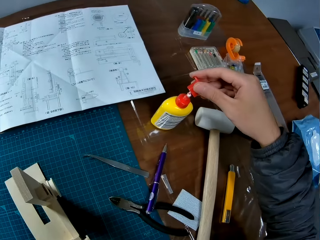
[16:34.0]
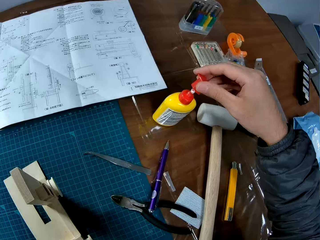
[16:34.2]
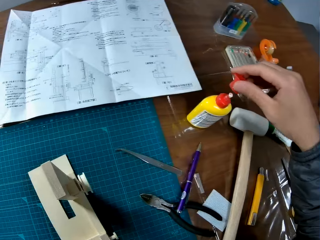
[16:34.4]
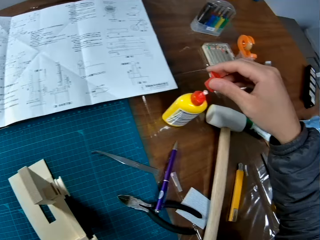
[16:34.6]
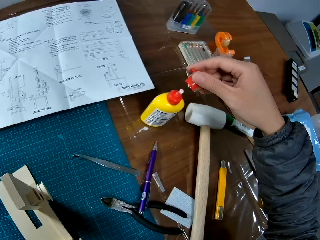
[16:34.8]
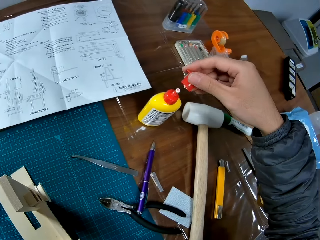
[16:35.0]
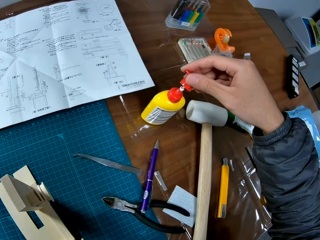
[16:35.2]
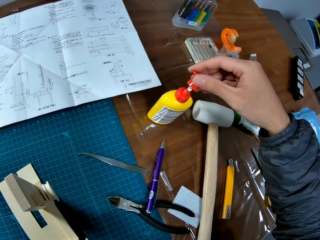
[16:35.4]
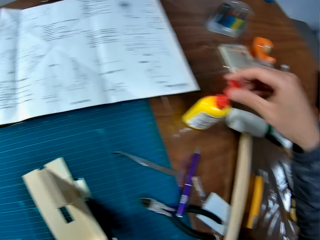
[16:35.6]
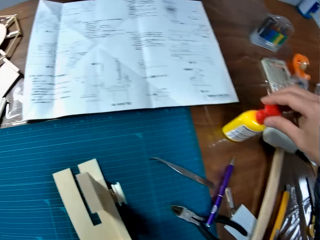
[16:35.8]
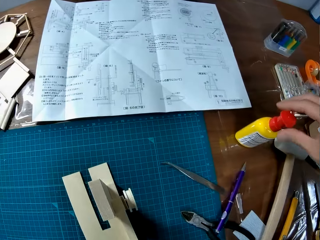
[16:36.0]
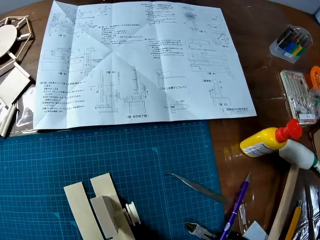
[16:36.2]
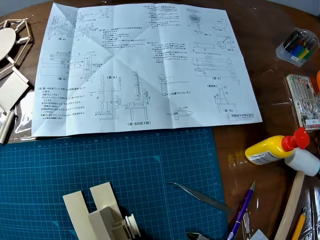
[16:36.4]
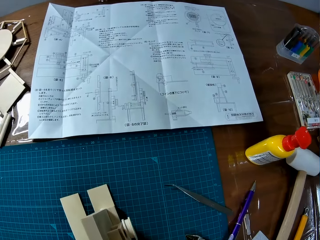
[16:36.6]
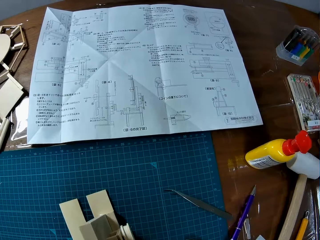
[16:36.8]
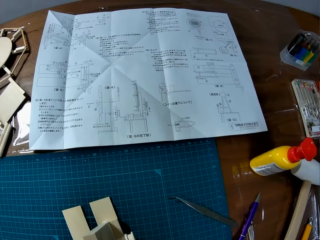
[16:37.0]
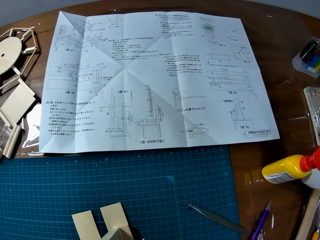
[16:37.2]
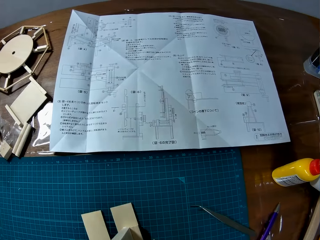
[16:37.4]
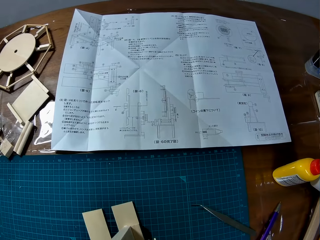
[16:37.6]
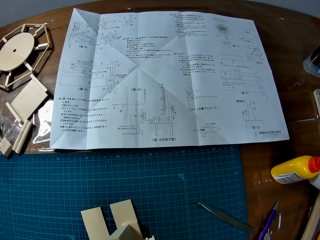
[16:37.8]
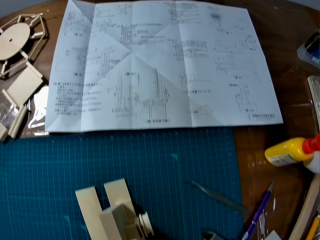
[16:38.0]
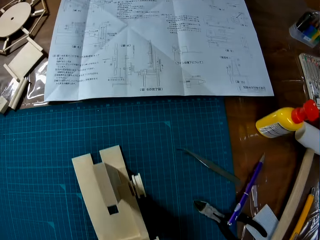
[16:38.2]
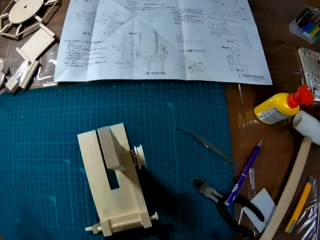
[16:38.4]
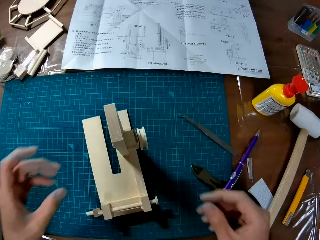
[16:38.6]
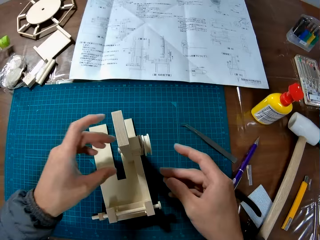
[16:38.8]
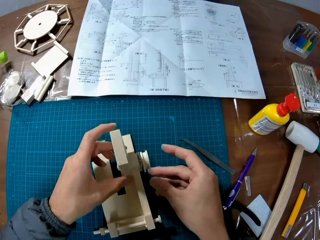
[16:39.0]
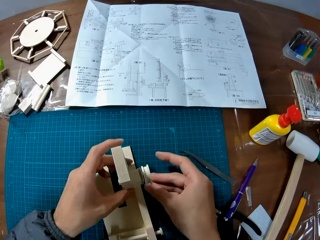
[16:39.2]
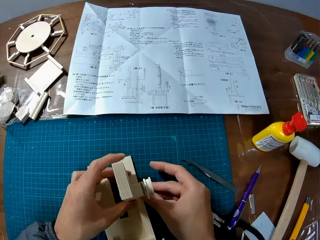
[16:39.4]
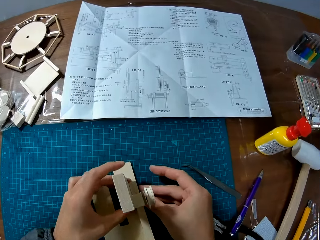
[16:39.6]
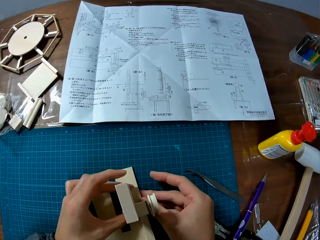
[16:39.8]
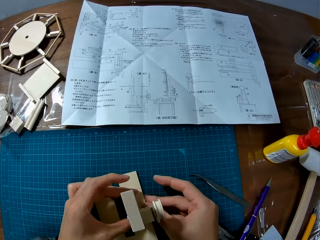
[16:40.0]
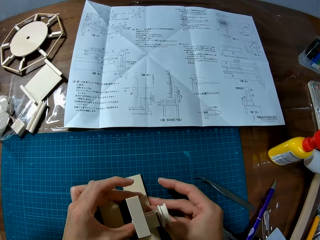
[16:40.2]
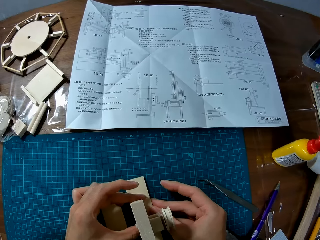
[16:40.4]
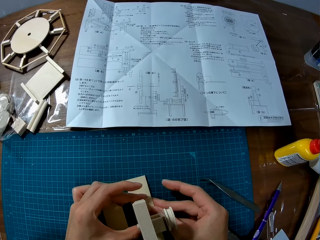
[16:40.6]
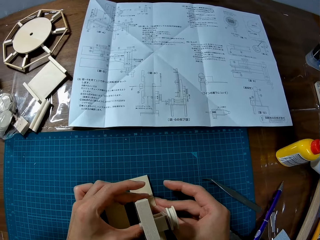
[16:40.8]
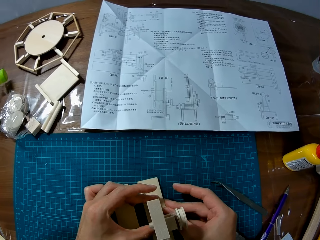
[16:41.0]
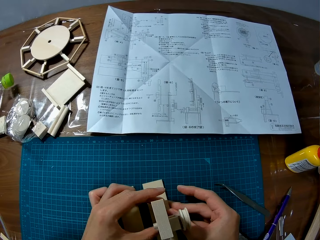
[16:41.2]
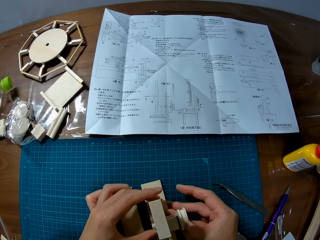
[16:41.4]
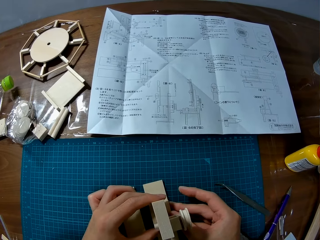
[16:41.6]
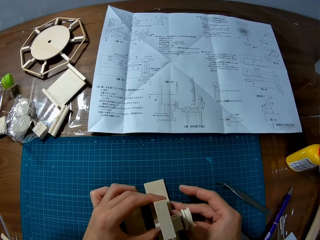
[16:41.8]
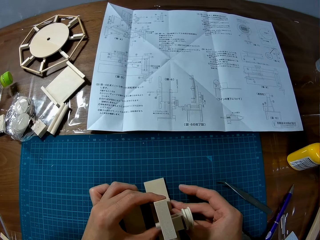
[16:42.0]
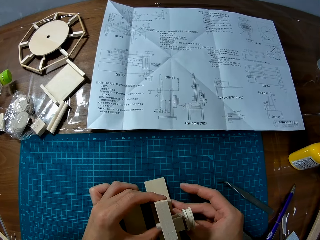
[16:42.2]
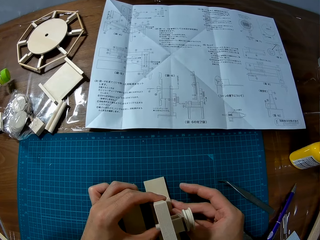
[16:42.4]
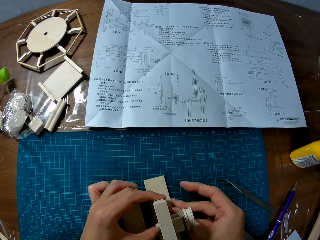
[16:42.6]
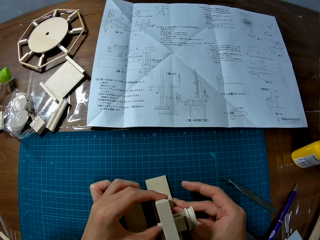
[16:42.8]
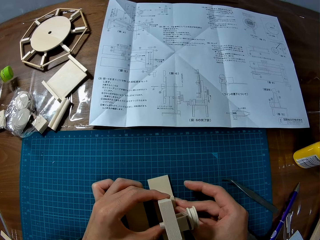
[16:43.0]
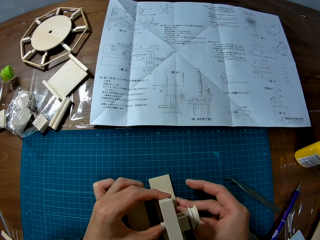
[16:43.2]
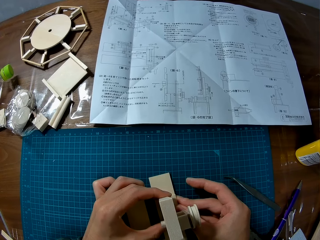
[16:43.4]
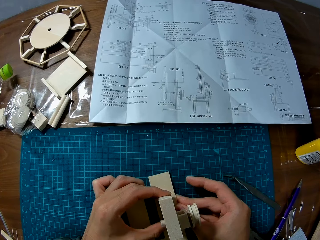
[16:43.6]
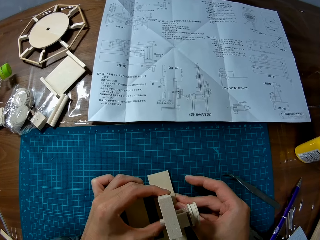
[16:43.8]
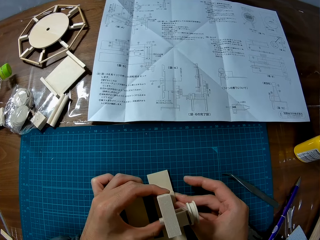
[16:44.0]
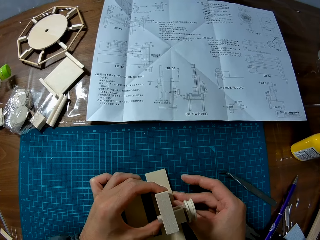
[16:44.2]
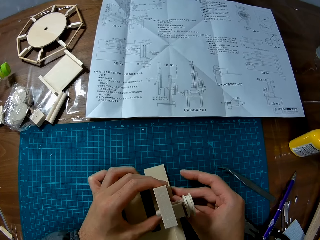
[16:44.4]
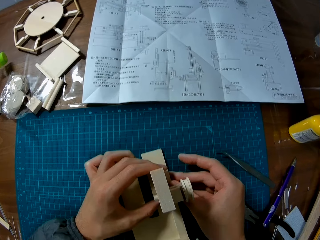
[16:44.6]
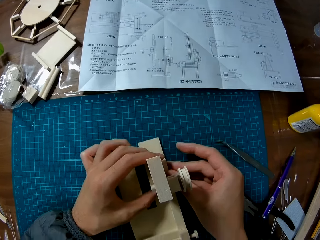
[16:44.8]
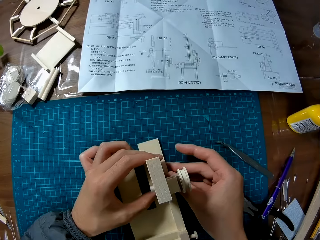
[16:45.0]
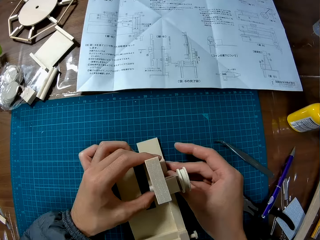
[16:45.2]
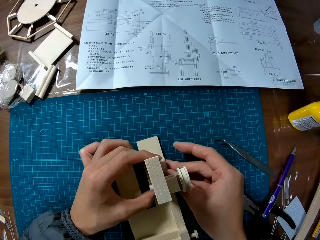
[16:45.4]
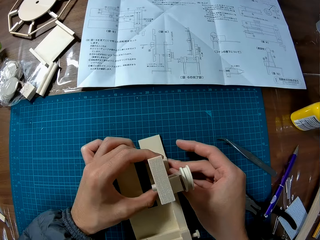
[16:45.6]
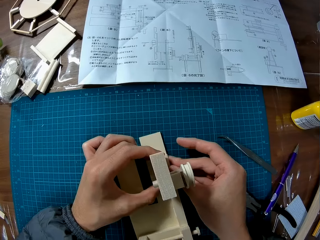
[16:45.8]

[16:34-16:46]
The camera wearer covers the glue container with the glue container cover in his right hand. He stands on the floor. He fixes the wooden craft parts. He adjusts the wooden model on the cutting mat on the table.

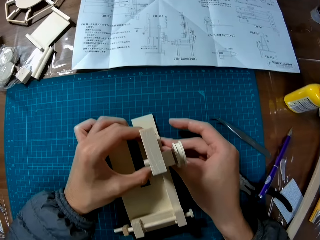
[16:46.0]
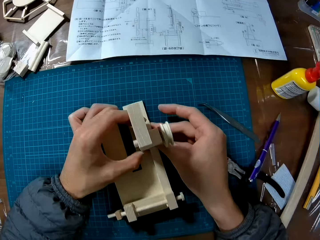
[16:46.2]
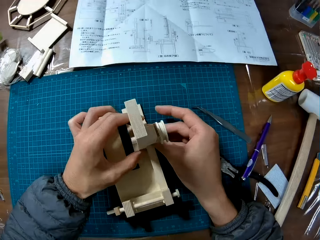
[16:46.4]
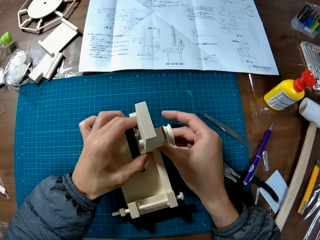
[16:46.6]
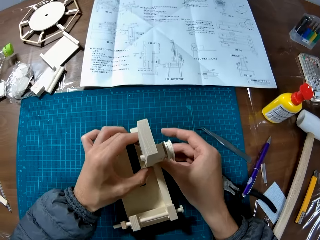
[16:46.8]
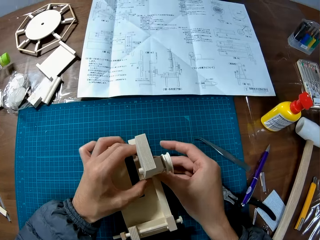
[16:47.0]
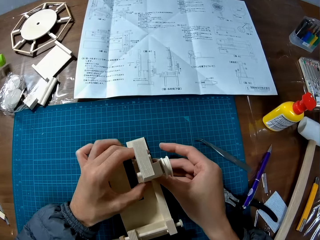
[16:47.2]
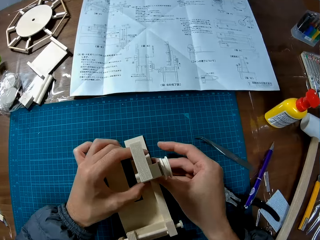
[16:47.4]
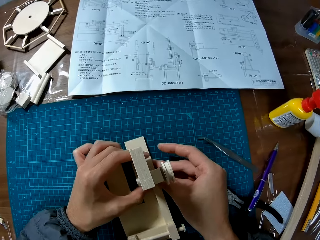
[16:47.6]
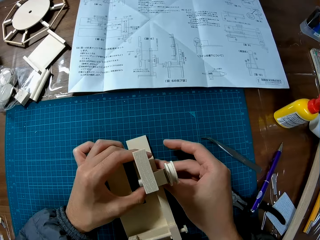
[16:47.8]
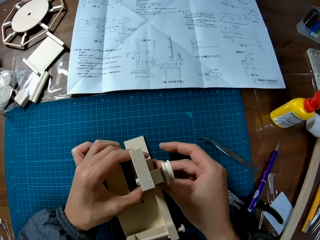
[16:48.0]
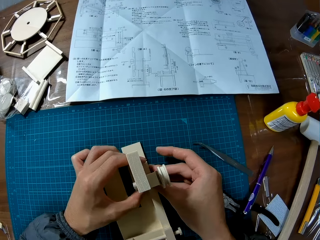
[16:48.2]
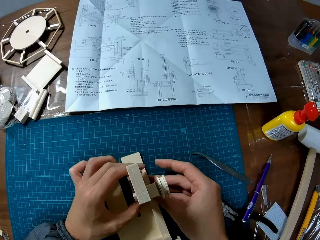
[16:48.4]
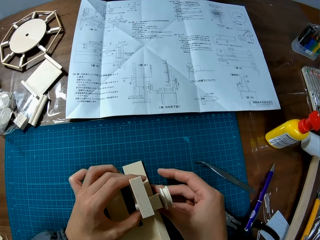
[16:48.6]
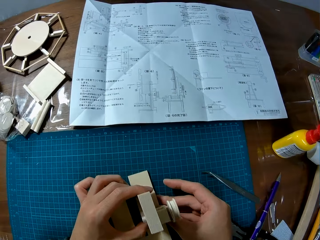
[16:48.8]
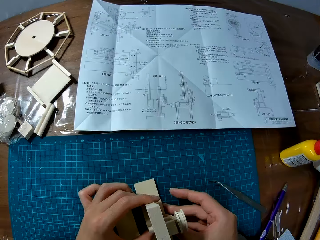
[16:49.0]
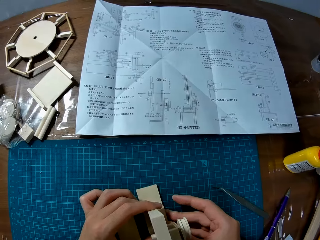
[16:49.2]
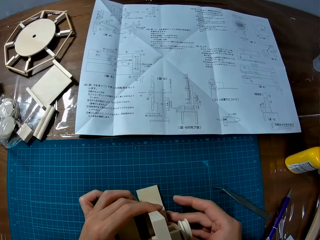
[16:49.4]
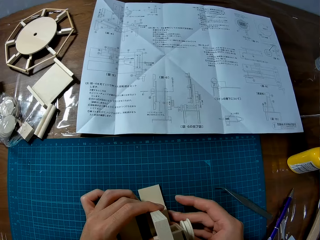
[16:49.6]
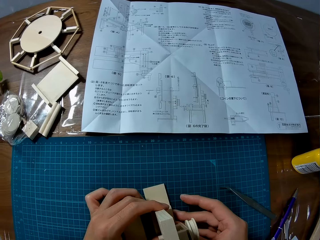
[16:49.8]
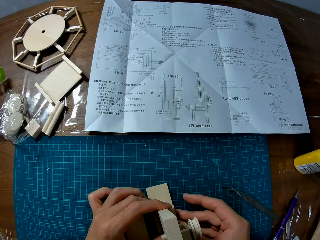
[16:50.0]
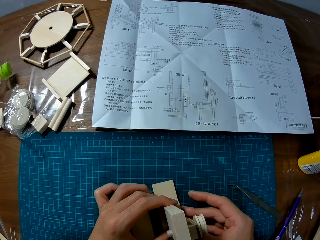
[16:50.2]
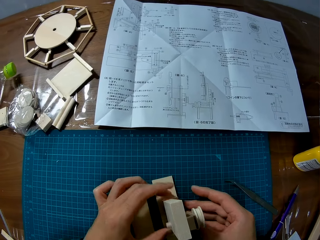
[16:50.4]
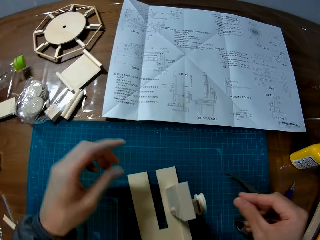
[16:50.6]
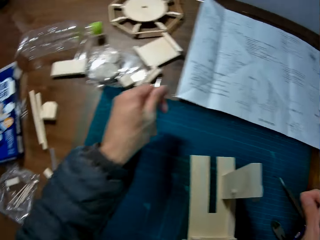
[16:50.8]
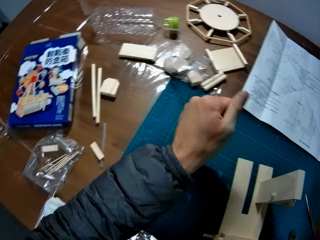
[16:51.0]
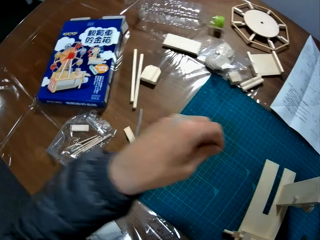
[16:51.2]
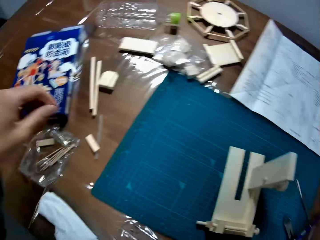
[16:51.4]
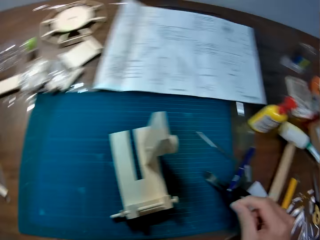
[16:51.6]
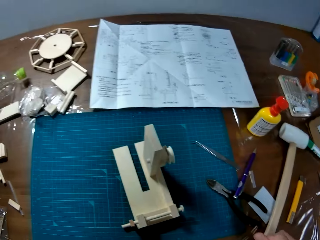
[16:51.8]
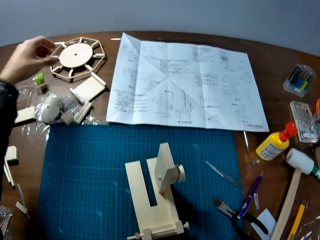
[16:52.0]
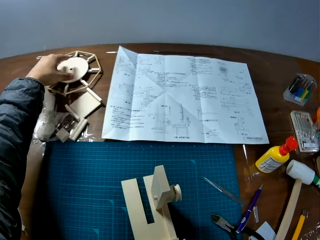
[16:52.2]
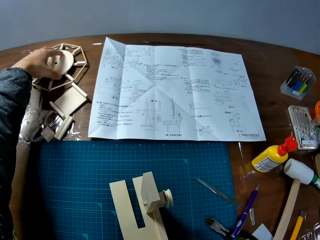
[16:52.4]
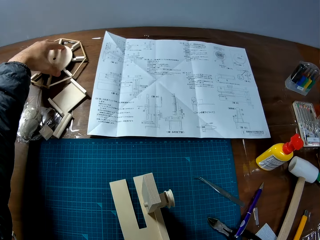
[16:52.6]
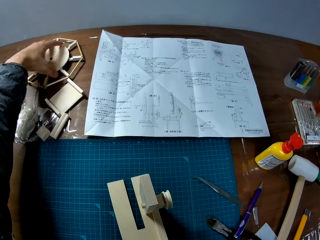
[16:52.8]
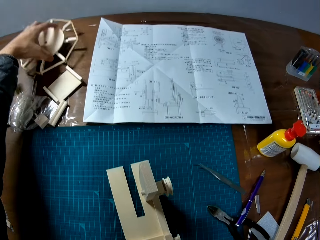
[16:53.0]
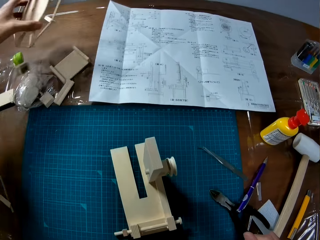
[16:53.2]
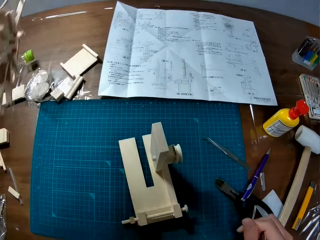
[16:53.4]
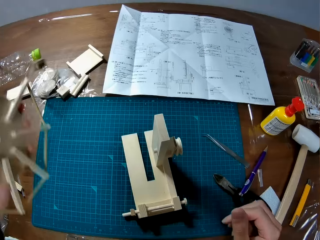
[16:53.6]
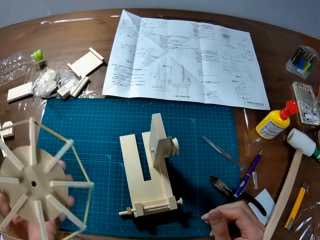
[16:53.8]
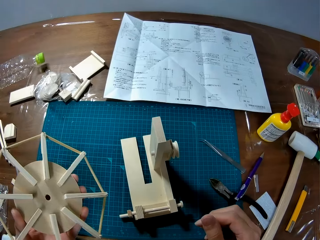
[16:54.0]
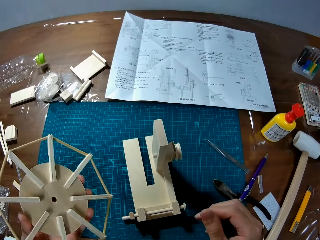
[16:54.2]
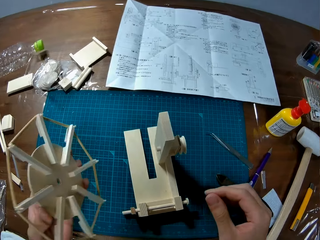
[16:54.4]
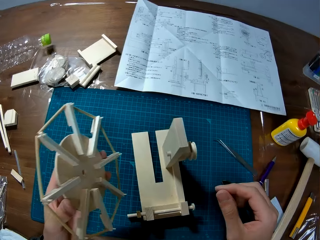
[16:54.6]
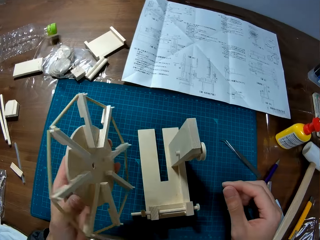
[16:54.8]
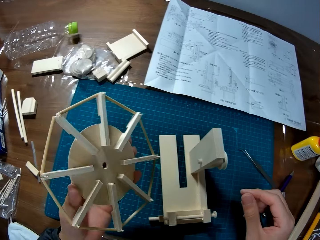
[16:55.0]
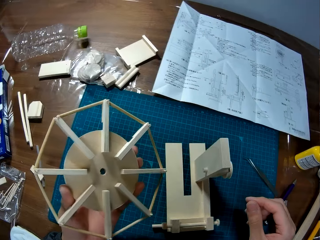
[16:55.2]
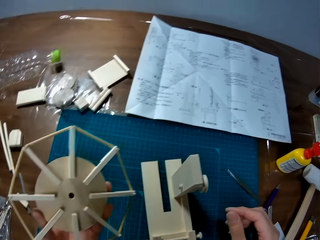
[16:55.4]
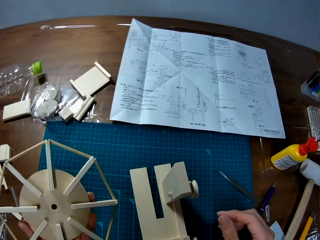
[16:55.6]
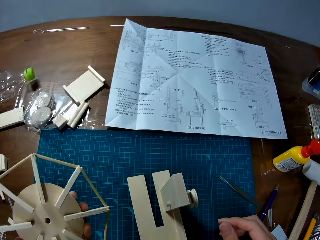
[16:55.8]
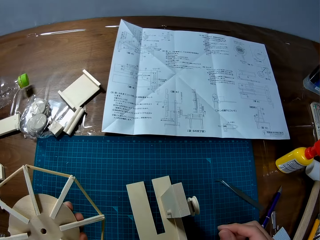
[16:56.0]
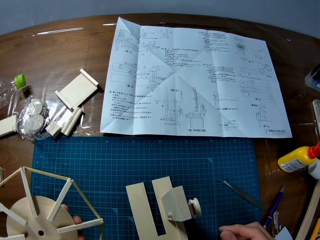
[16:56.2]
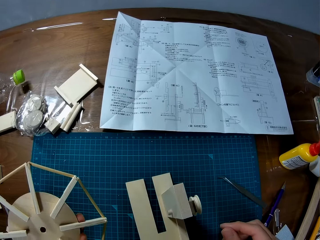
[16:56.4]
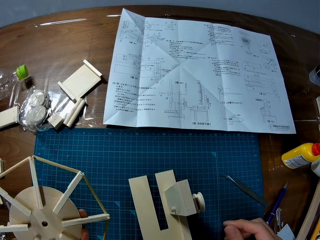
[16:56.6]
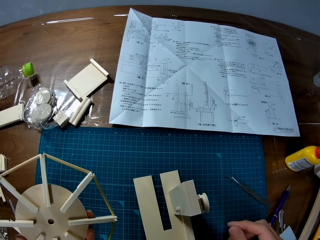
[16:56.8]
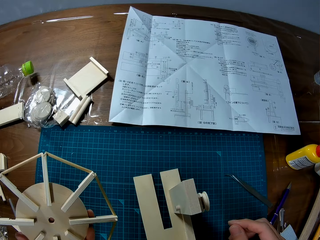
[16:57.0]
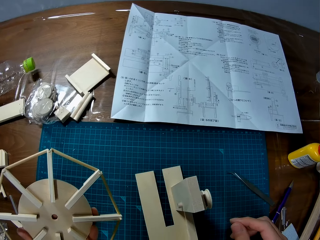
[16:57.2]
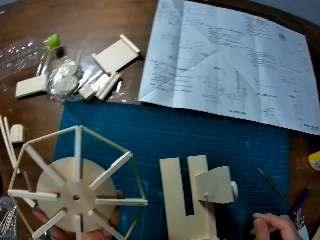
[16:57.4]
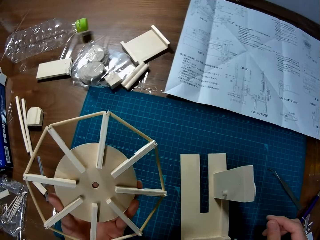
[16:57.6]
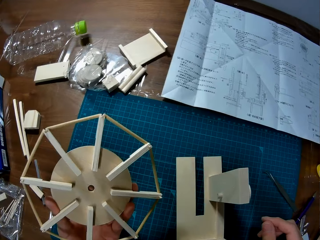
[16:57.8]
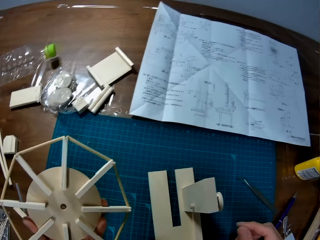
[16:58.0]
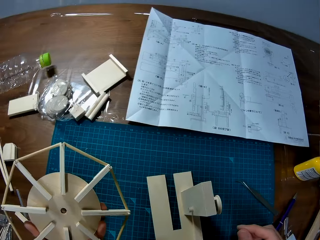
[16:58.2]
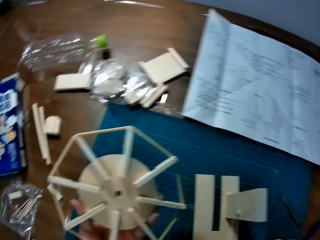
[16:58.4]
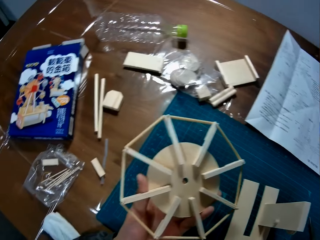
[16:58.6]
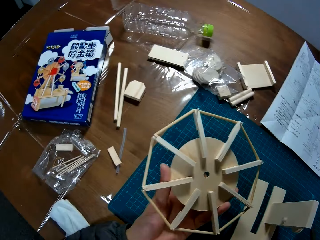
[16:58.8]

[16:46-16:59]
The camera wearer releases the wooden craft part. He picks up another wooden model on the table with his left hand. He holds the wooden craft part. He stands on the floor.
